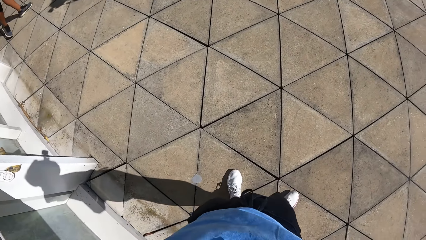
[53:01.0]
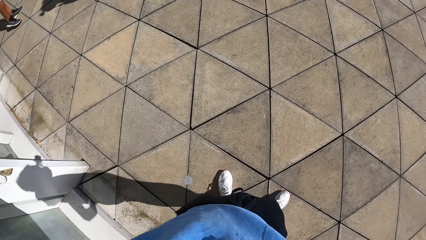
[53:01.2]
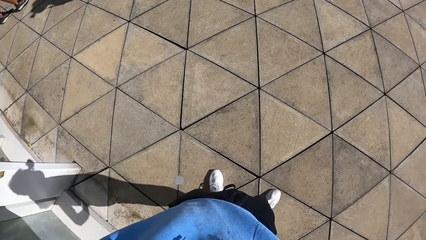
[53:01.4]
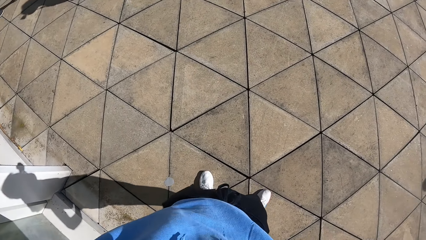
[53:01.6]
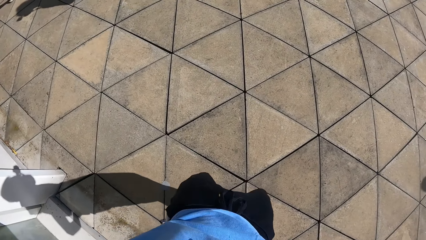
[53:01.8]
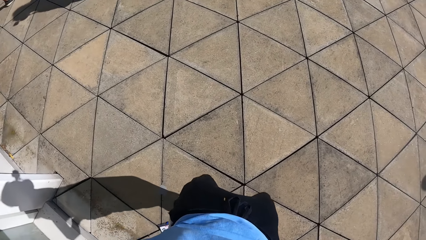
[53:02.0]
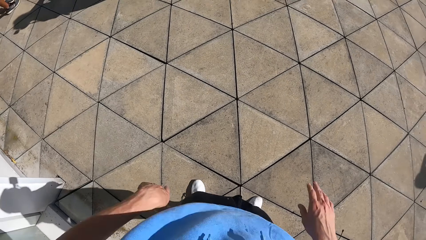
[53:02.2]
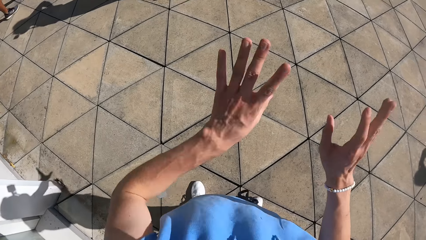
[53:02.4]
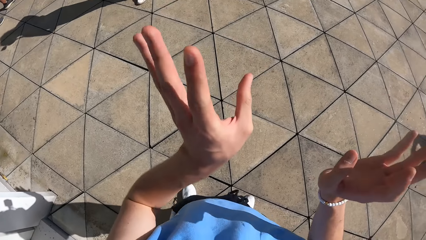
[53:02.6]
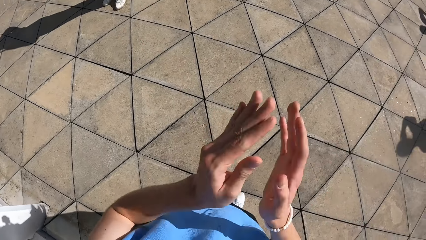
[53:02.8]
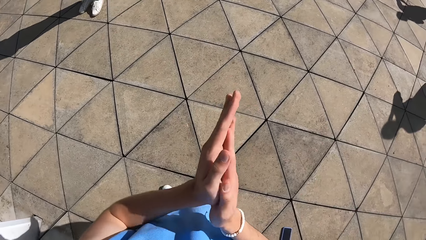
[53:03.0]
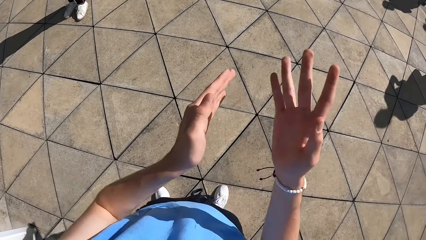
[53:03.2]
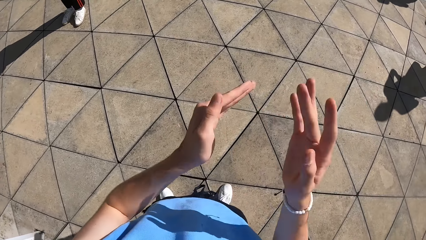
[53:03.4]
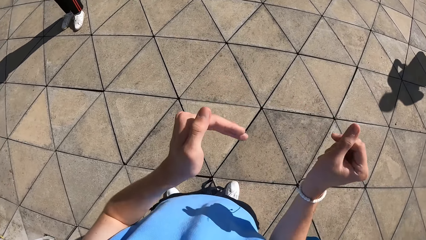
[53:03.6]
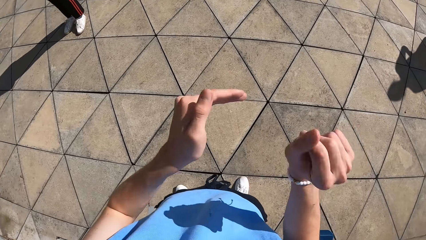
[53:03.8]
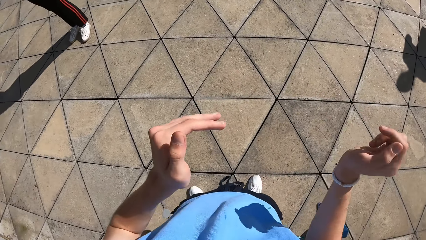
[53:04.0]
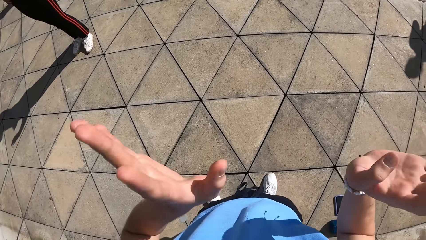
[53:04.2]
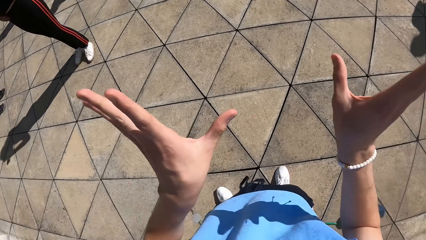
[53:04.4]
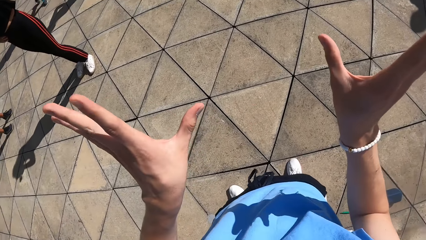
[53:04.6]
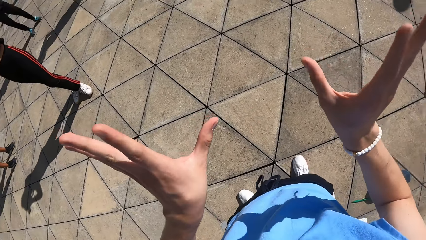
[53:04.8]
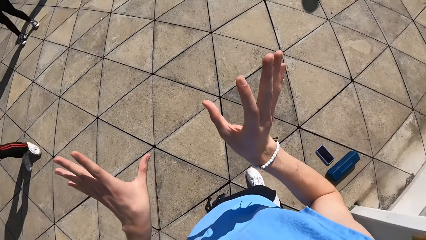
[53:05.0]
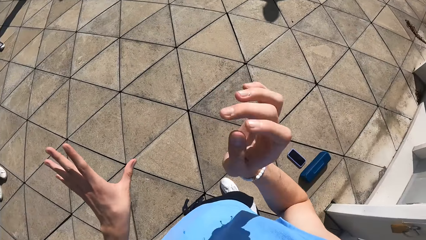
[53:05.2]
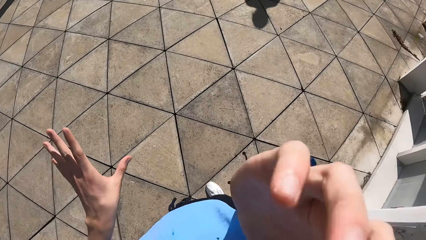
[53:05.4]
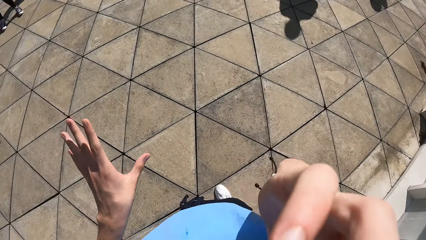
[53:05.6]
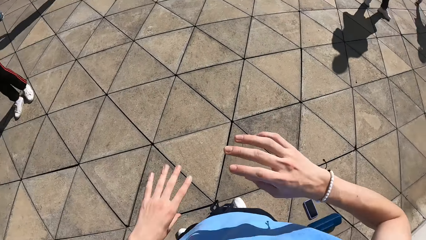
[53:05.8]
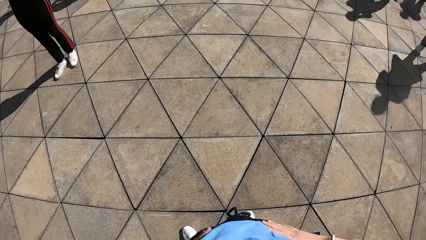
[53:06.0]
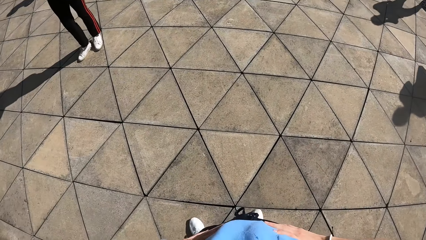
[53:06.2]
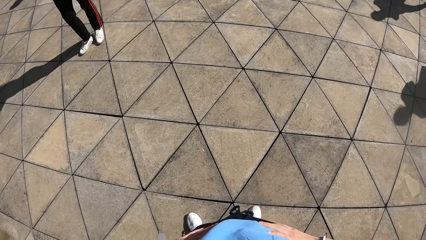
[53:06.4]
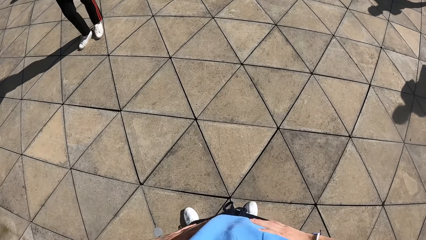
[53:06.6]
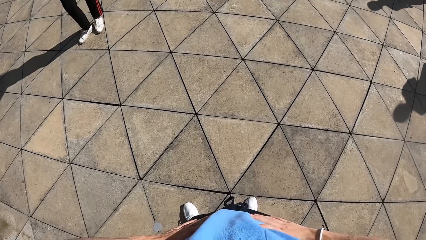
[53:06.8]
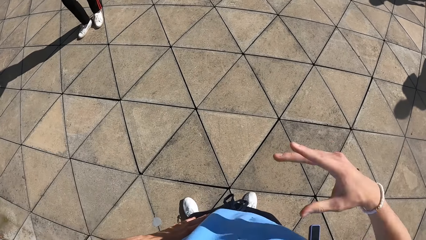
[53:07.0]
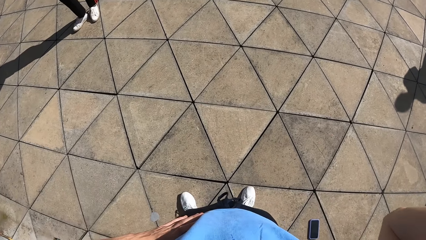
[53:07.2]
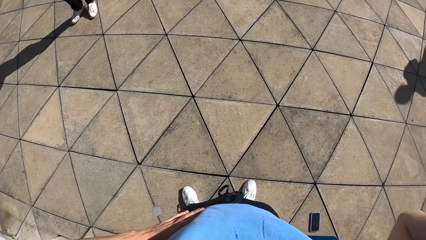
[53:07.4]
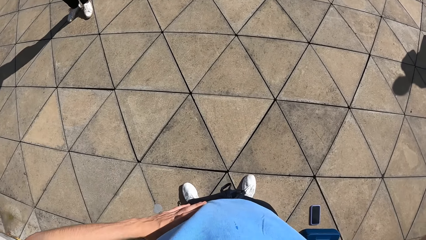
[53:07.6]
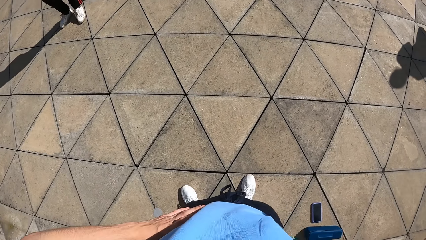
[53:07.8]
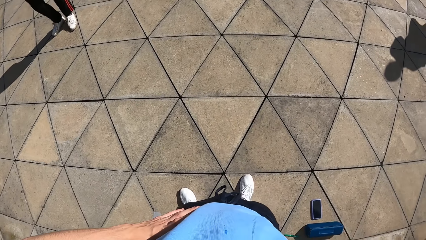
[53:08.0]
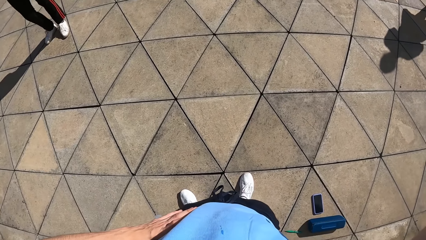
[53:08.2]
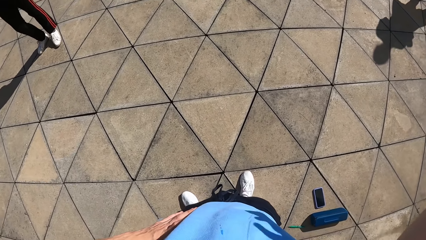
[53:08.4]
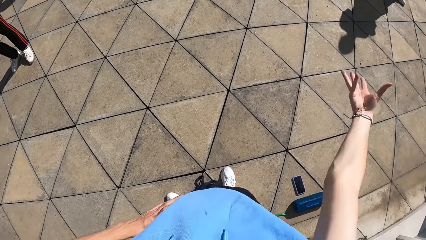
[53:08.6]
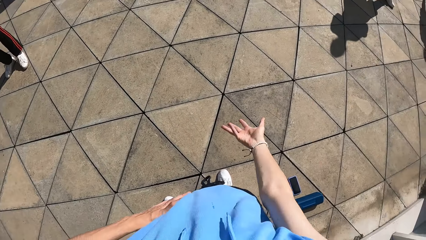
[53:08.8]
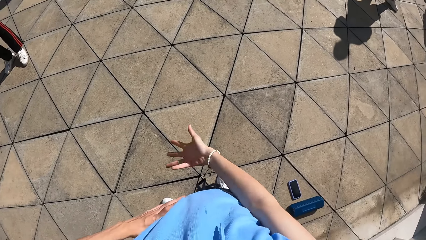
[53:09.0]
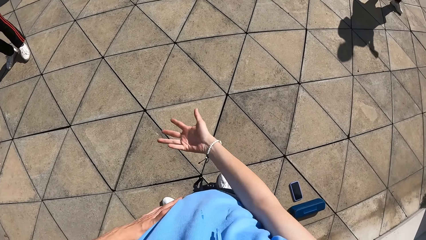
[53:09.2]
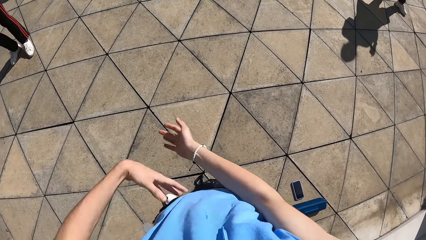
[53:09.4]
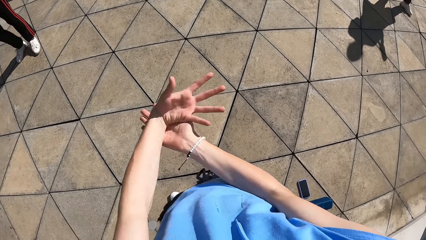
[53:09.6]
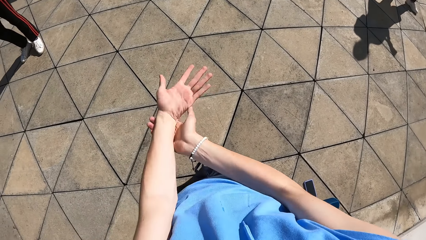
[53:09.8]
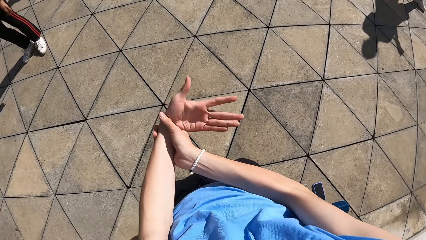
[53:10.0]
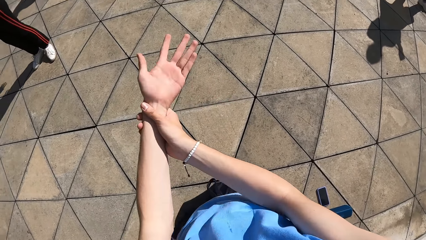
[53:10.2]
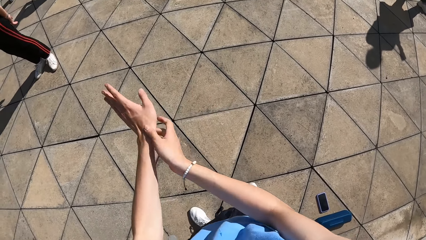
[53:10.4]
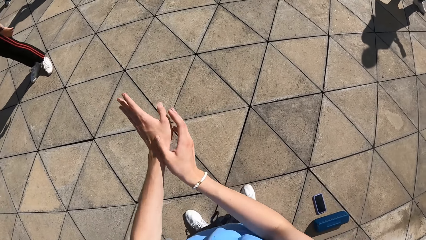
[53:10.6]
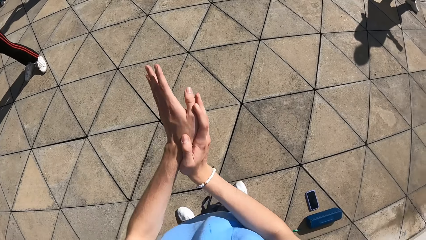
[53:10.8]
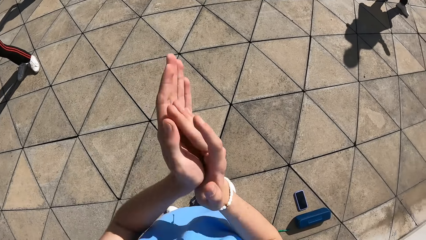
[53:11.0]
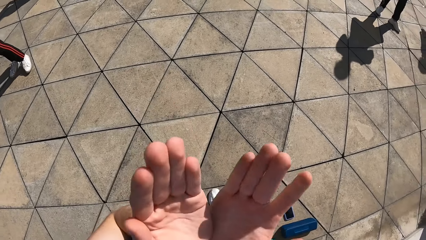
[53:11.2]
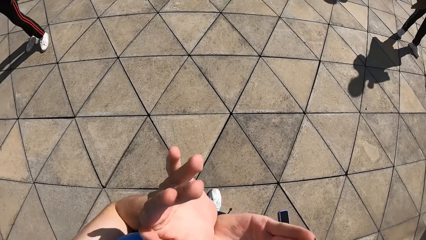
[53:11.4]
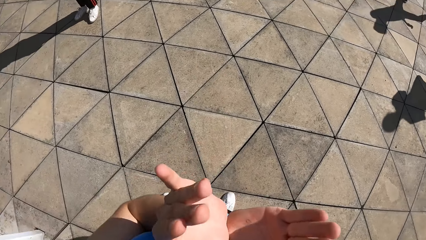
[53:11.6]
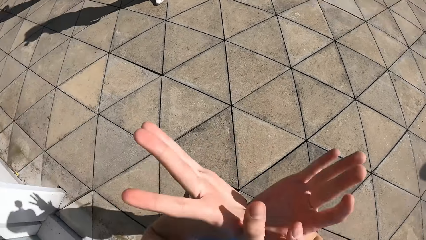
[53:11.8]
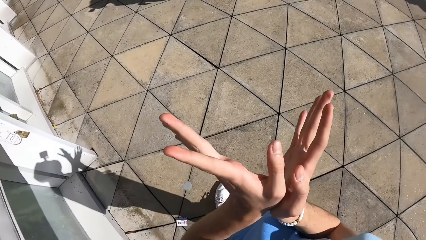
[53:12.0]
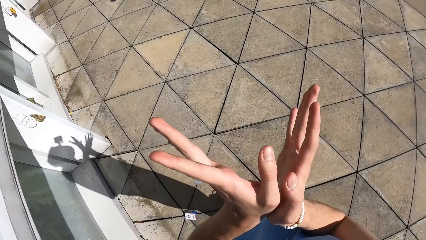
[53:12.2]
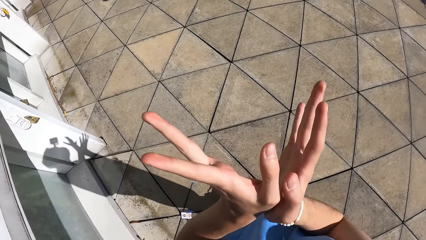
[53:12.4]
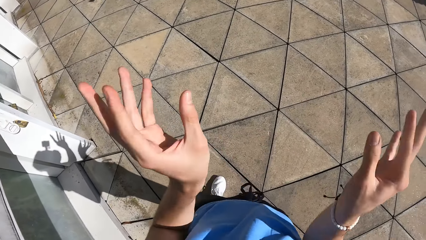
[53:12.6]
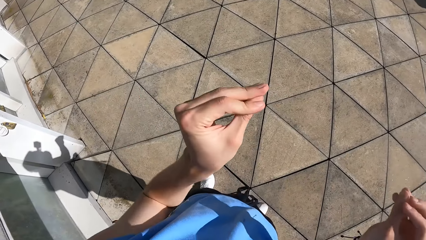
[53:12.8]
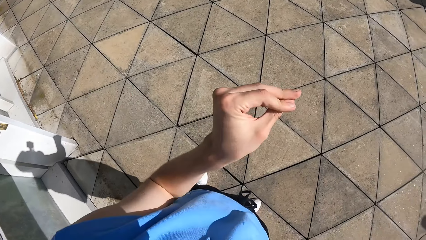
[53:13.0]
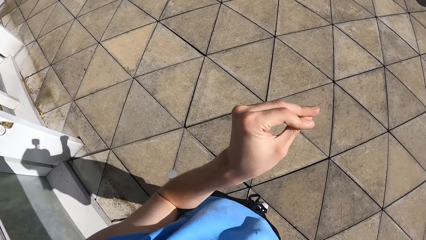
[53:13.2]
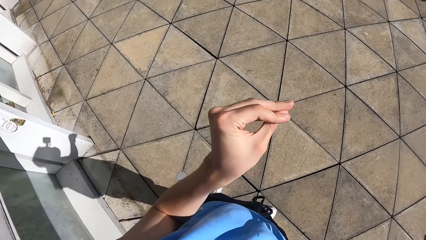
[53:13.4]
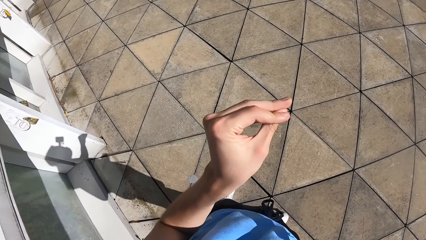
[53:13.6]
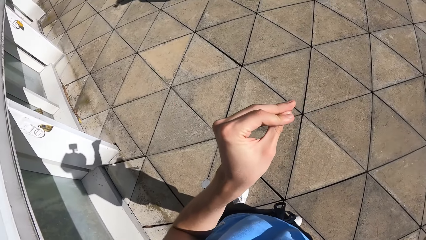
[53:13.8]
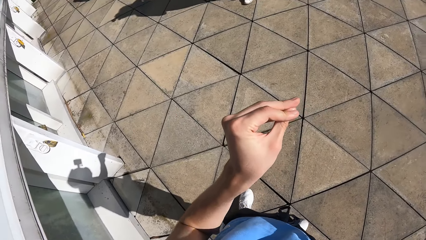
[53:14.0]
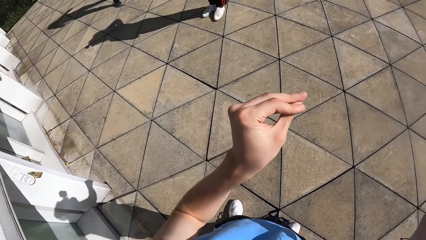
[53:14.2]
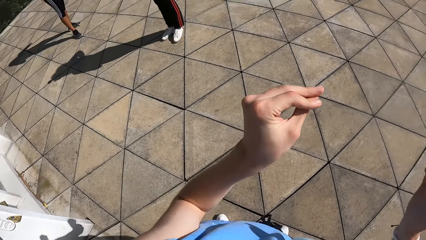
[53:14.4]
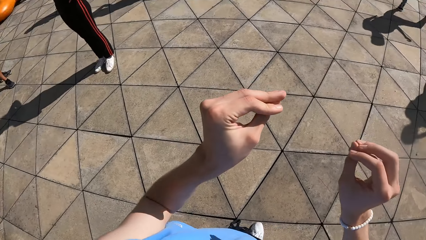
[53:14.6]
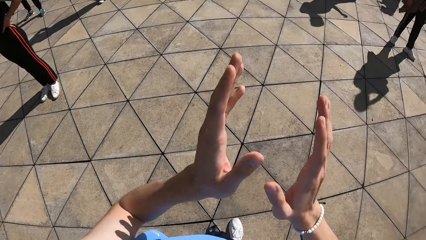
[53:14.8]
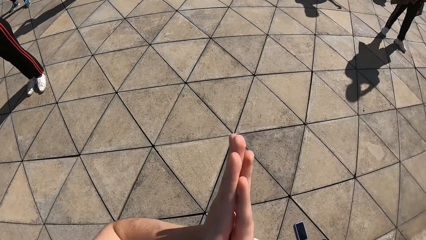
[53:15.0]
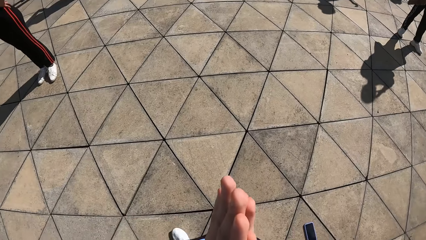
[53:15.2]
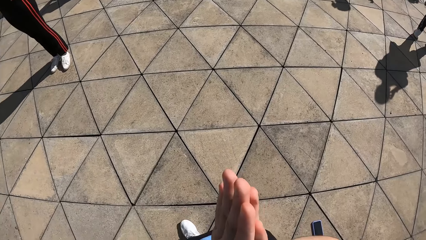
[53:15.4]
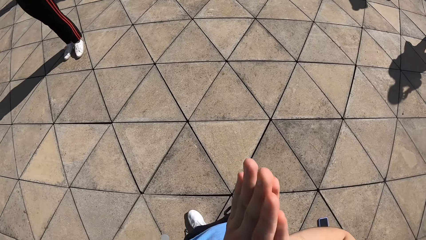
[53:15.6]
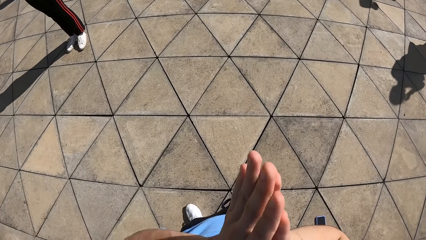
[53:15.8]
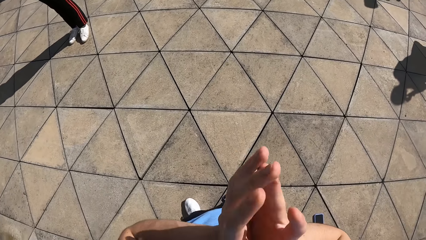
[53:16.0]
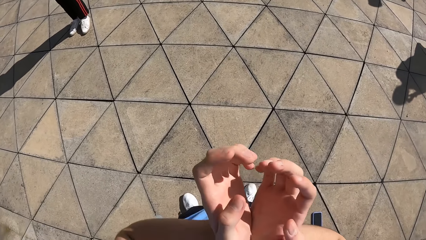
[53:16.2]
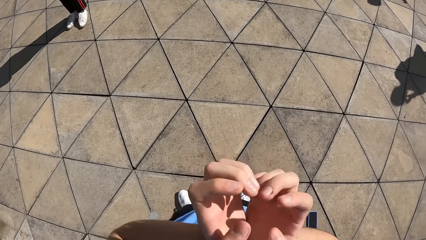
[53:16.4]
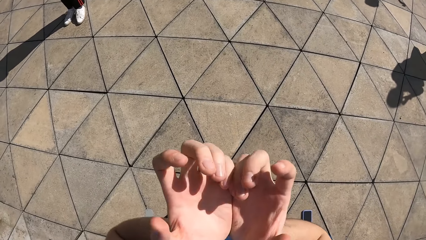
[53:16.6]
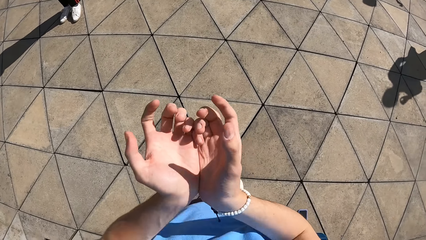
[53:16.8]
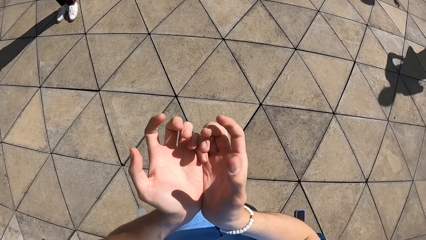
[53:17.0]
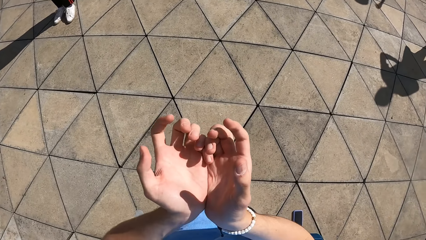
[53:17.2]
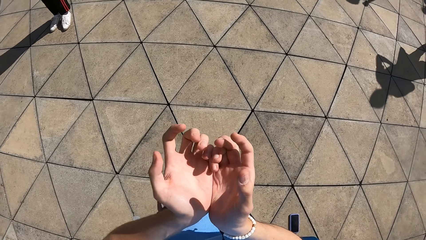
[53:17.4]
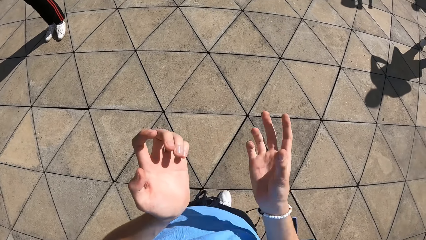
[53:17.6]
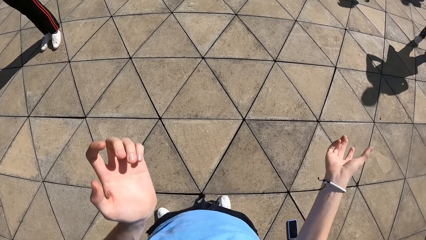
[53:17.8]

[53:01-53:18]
The camera wearer dances. He addresses the dancers on the slab. He touches his face with his right hand.
